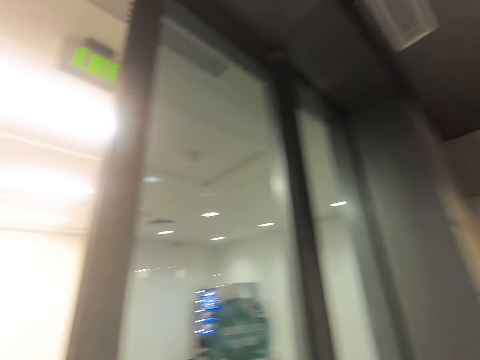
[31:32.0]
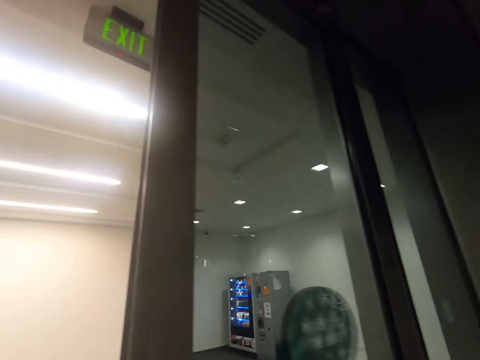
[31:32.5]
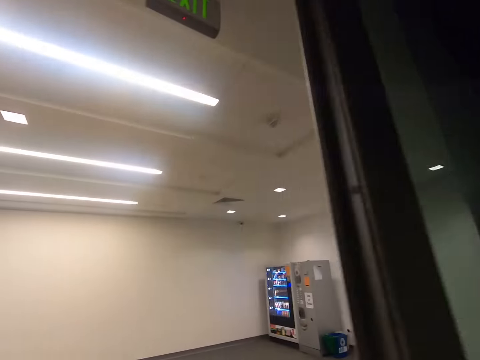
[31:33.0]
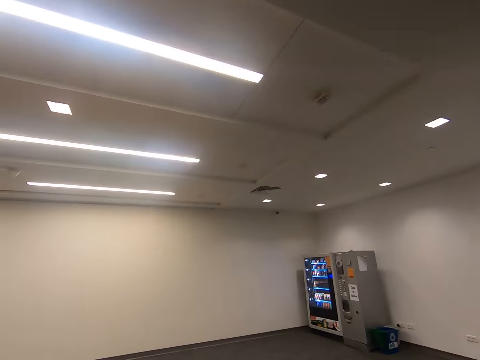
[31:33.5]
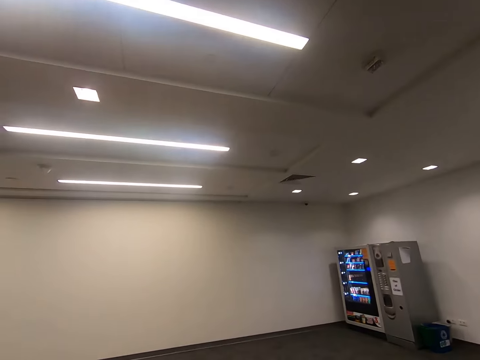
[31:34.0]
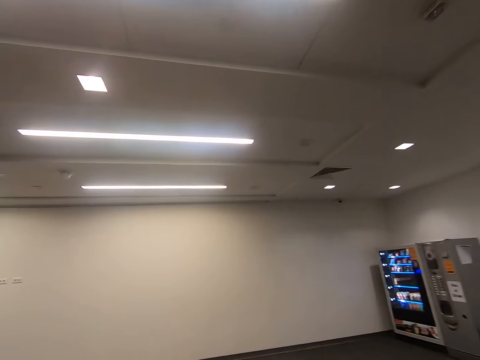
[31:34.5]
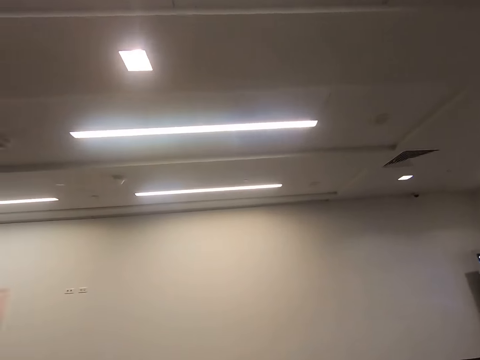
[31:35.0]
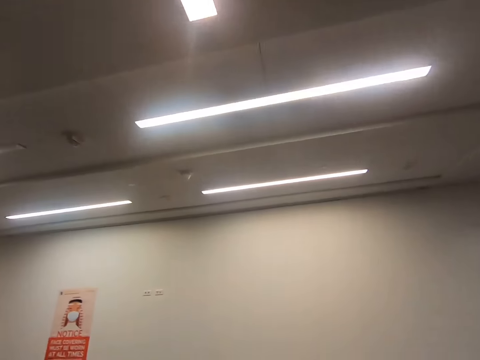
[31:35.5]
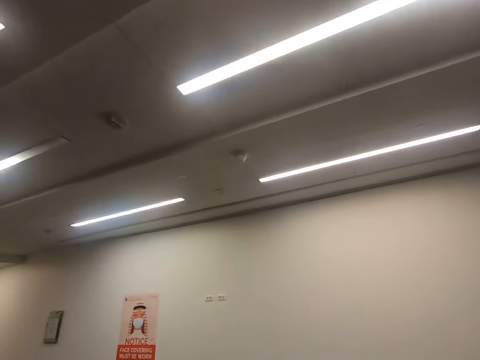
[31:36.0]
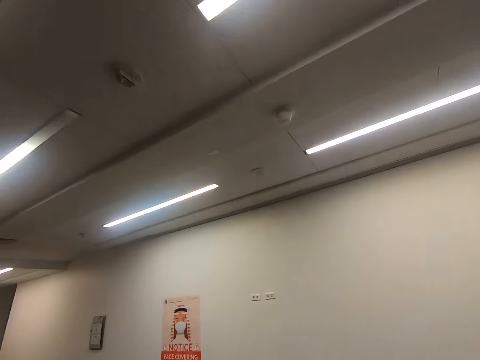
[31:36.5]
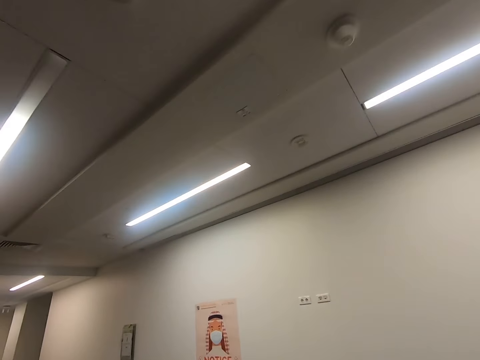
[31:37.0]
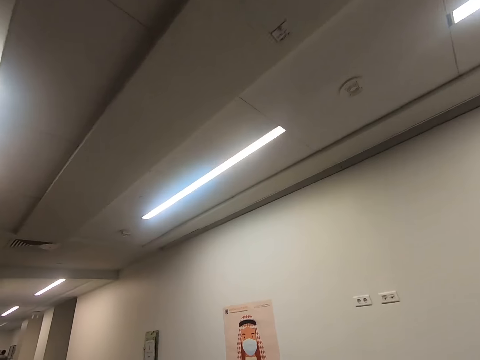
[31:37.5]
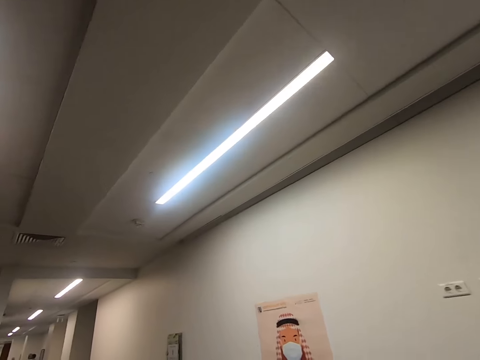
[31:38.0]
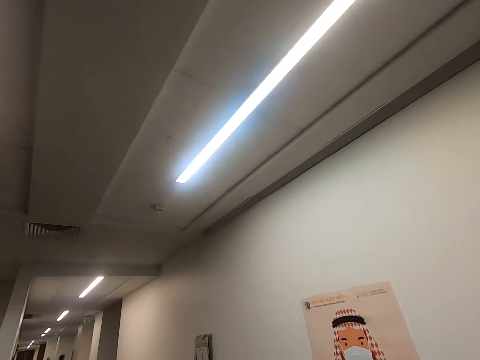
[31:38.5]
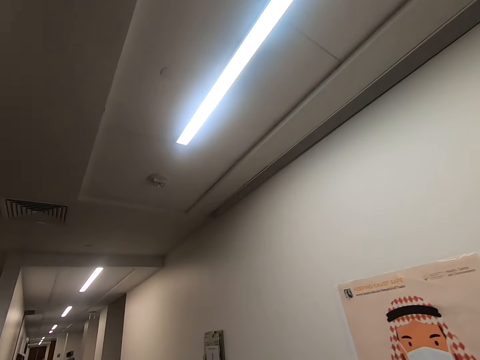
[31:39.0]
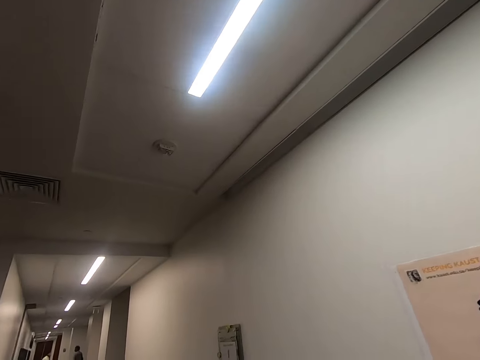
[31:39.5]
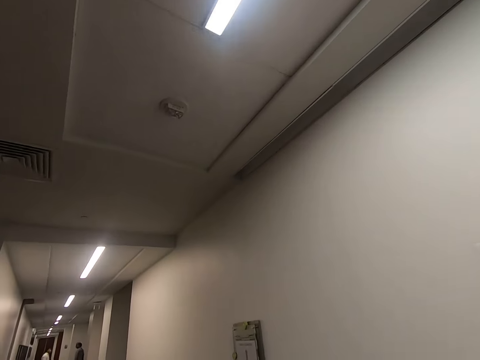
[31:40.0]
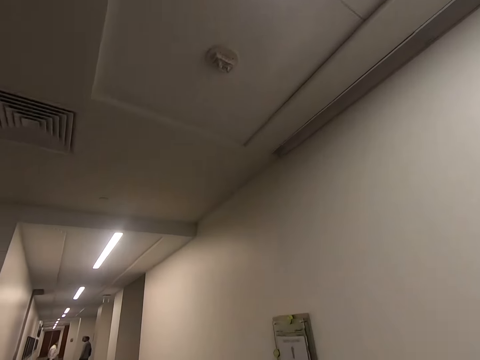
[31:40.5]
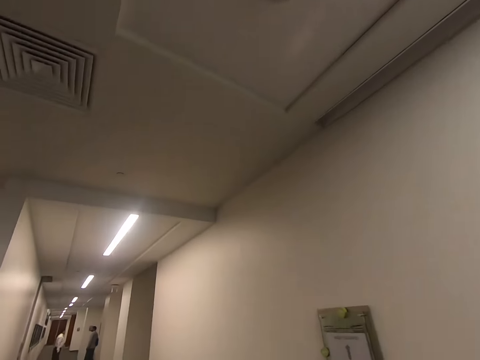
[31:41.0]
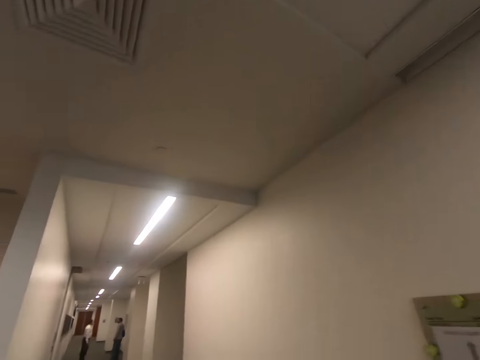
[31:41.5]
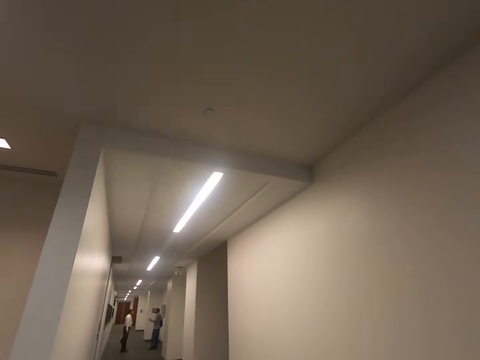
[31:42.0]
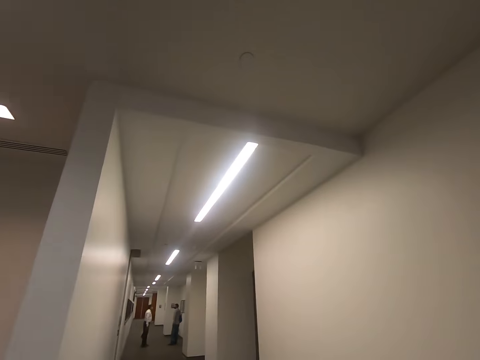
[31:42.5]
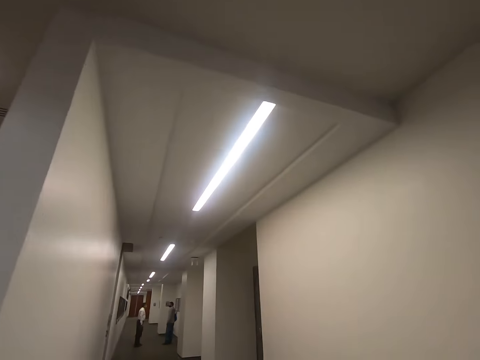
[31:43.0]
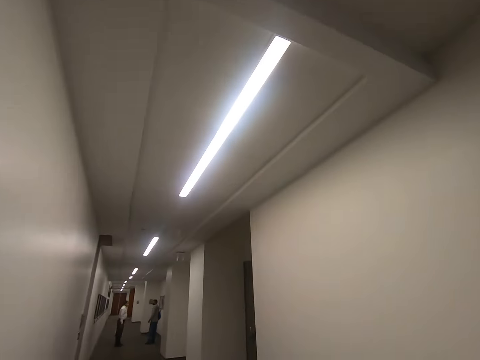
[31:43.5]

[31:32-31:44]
The camera wearer opens the door. They walk in a room. They walk in a corridor.

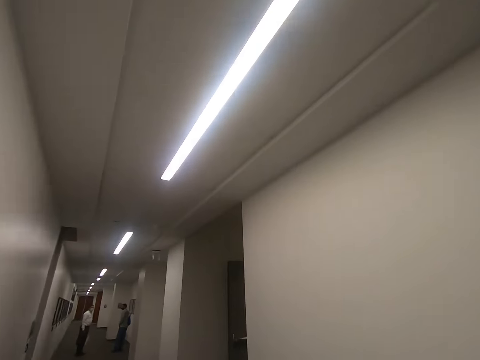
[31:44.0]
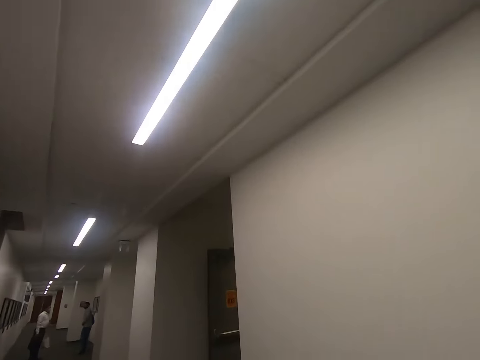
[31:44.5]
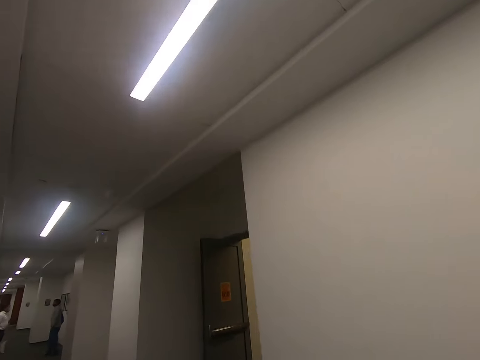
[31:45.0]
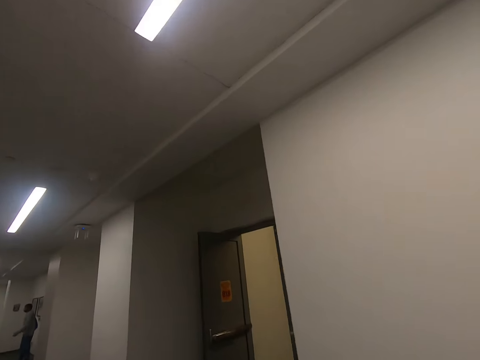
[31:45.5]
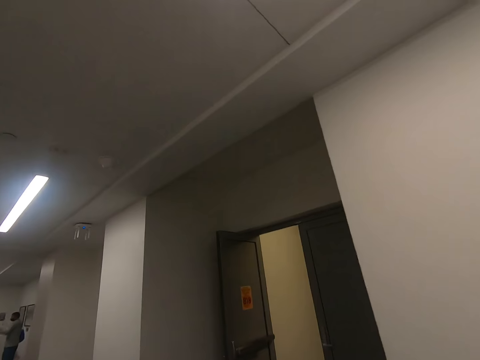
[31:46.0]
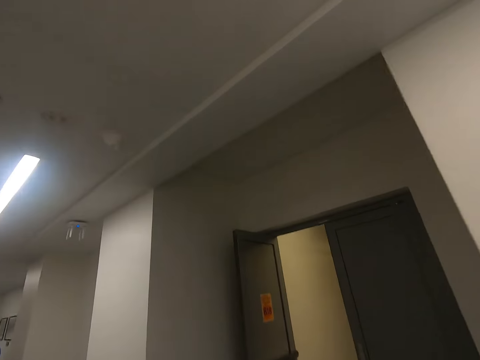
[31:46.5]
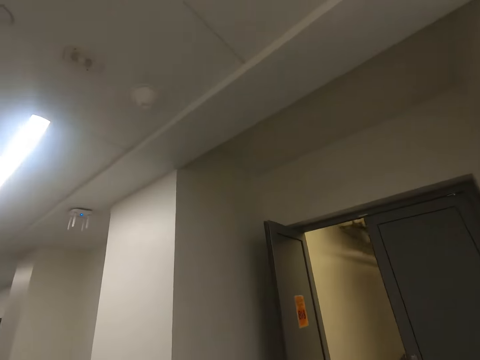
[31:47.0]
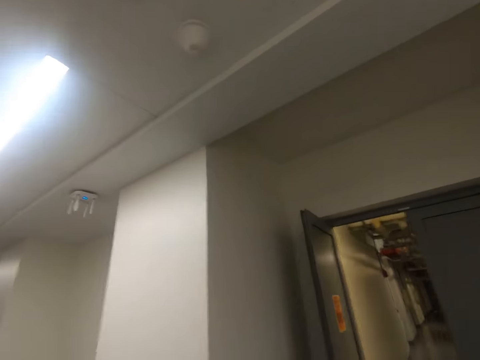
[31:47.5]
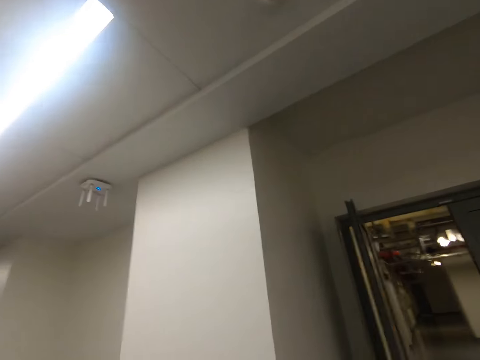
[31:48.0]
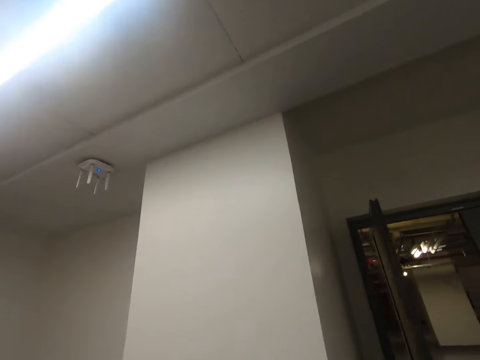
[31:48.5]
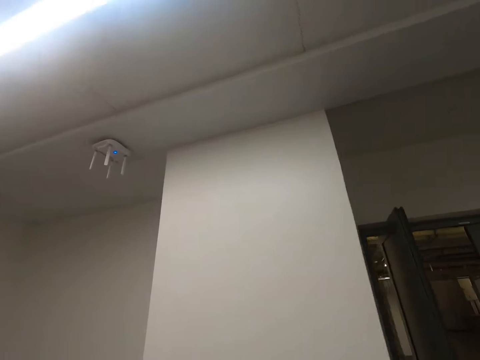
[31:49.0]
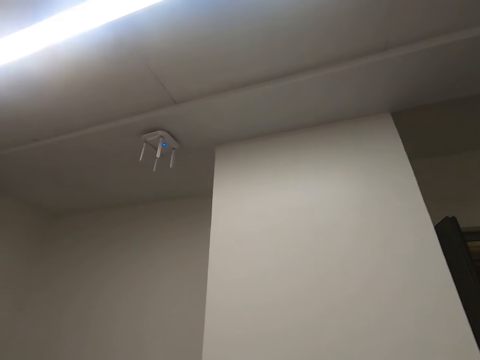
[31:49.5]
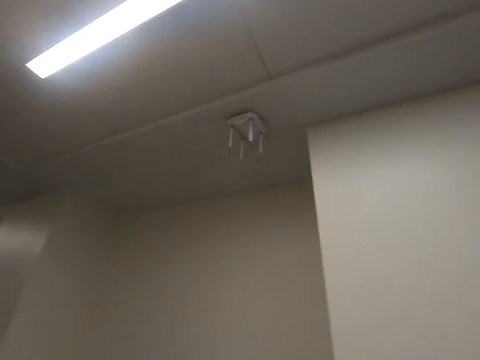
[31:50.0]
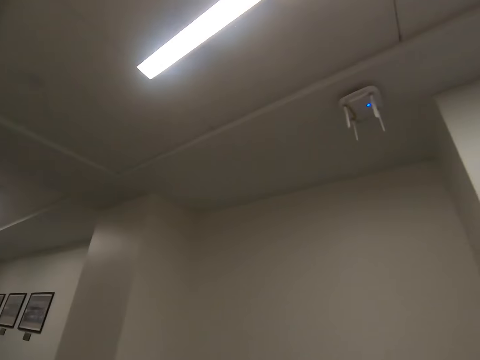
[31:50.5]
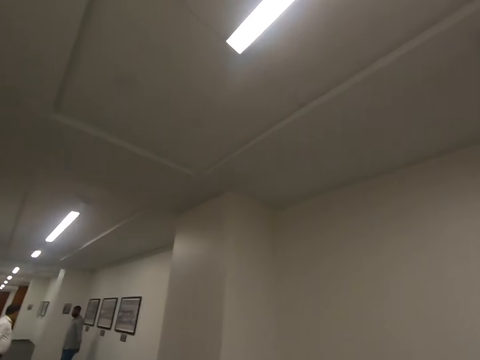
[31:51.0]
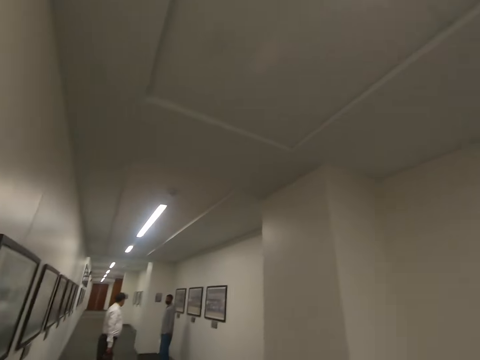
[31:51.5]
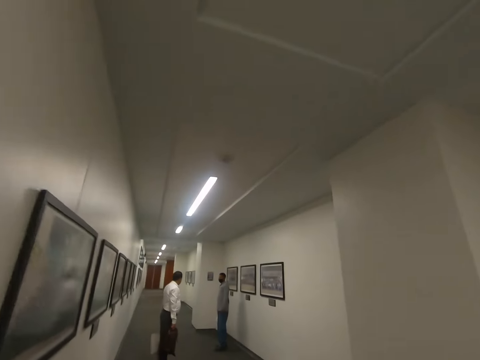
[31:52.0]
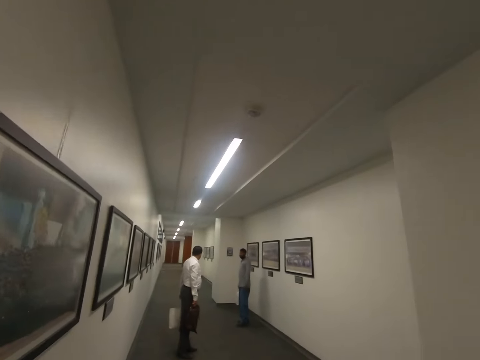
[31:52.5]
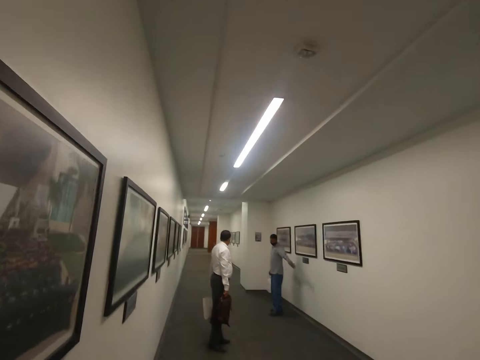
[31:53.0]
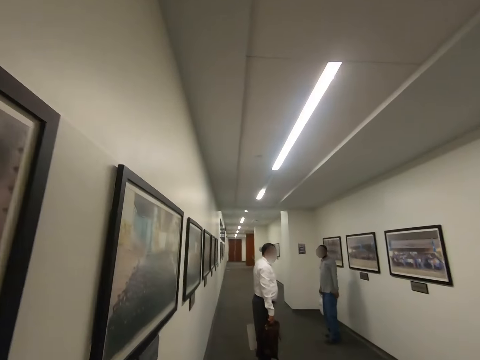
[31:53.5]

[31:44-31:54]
The camera wearer looks around.

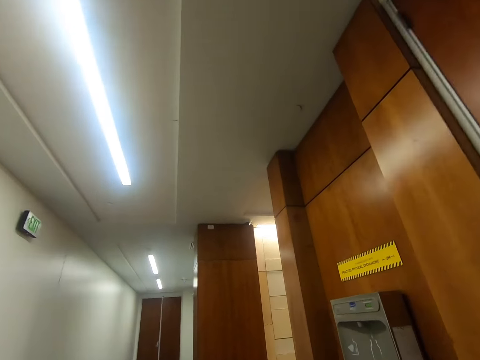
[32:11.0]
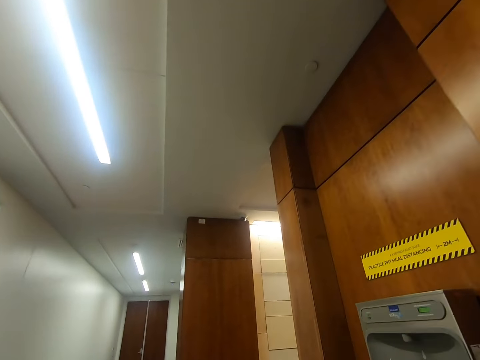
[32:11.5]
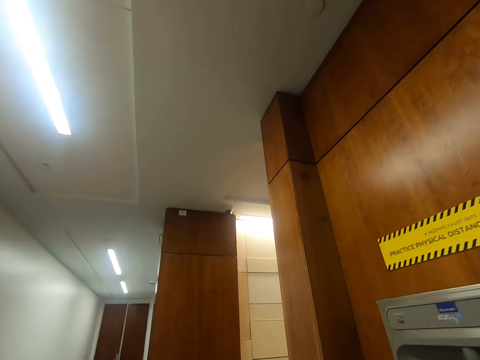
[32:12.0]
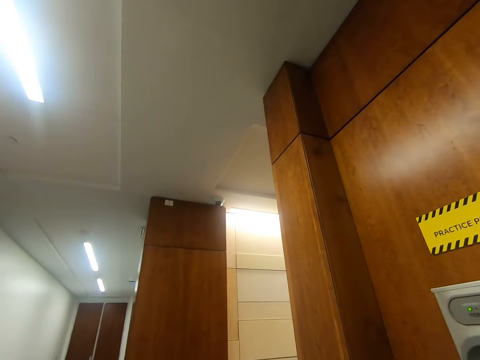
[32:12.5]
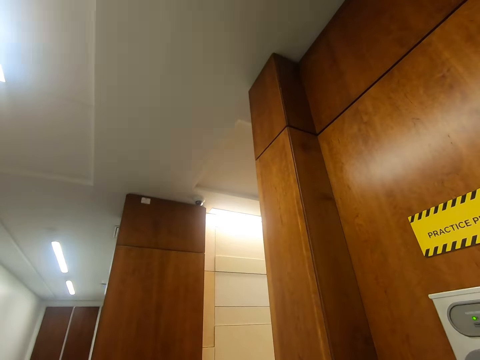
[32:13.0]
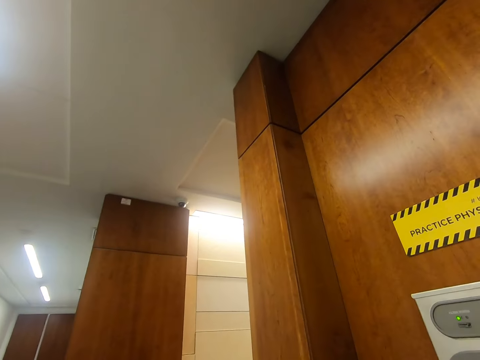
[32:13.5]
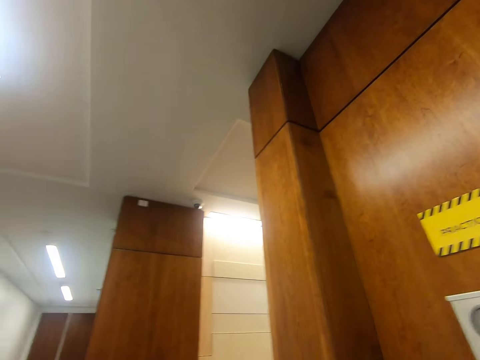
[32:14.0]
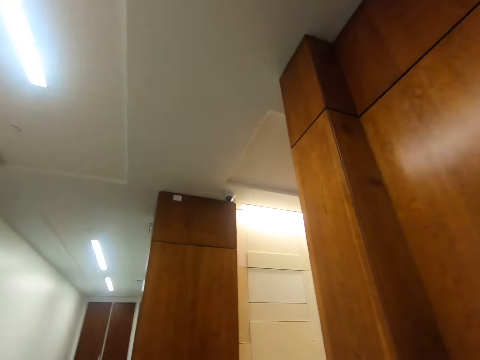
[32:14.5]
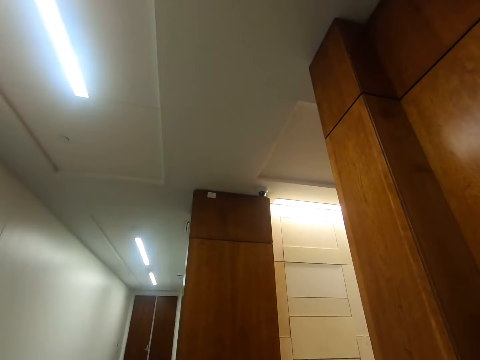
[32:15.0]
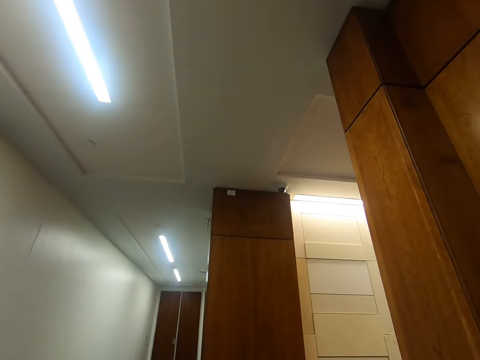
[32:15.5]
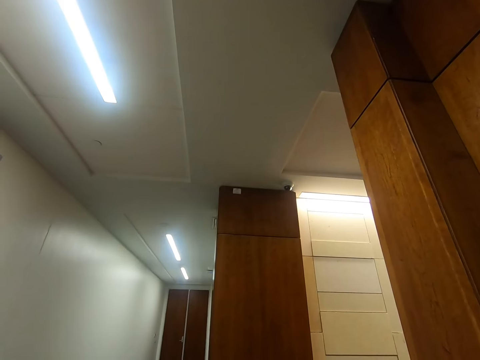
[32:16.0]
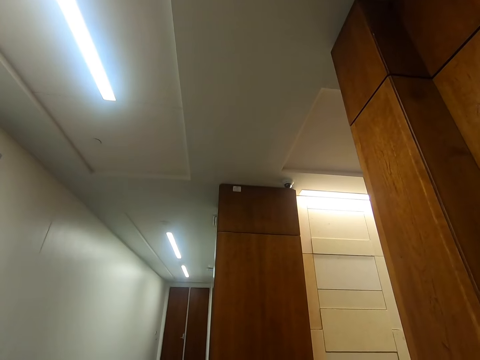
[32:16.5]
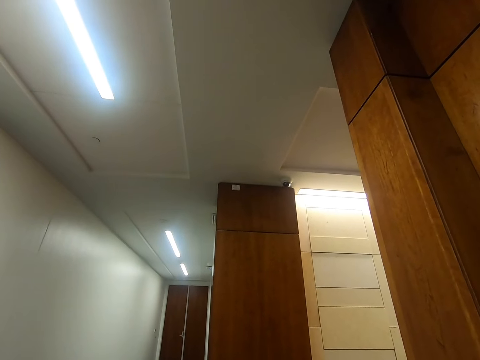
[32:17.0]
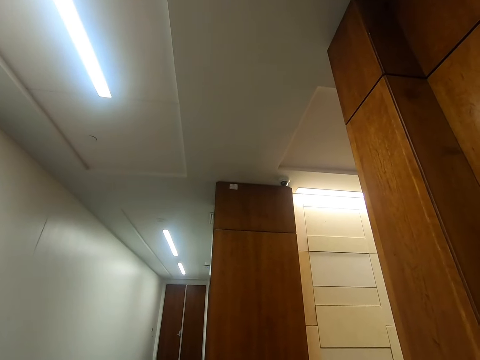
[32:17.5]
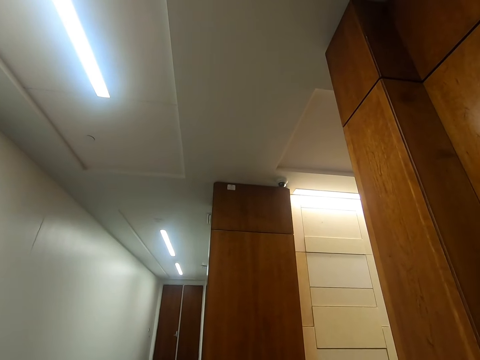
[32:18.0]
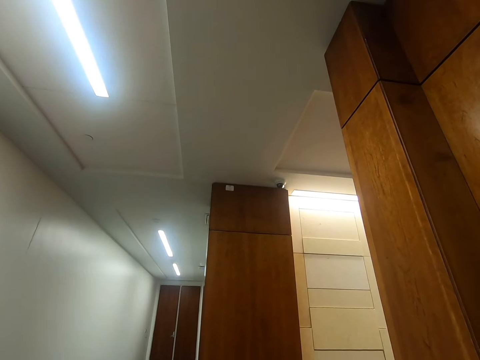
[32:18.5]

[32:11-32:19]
The camera wearer stands at the door for a while.
